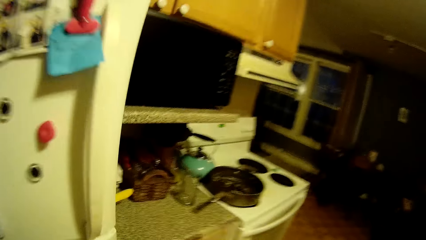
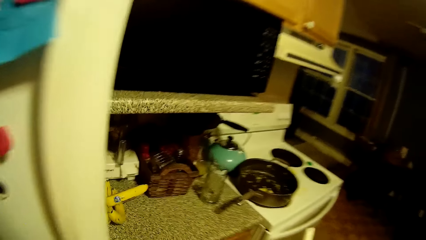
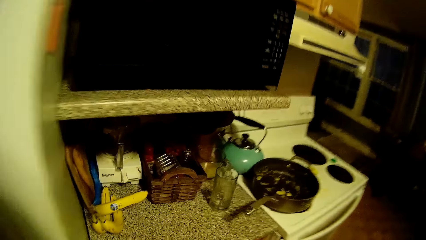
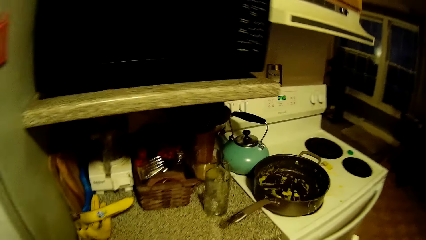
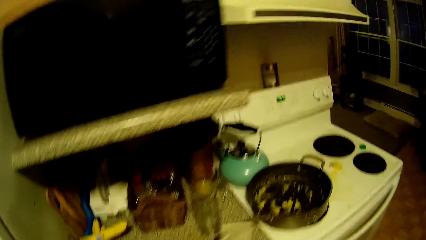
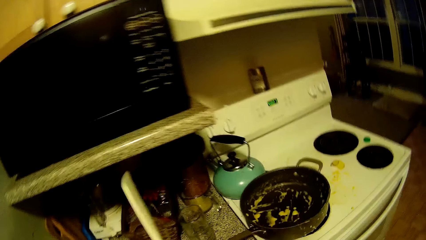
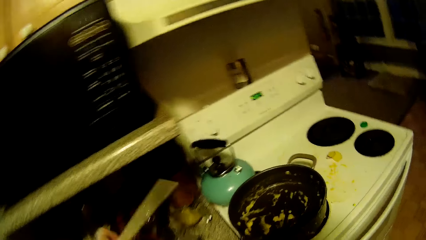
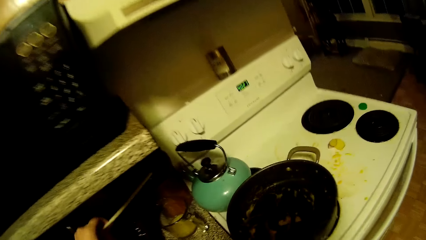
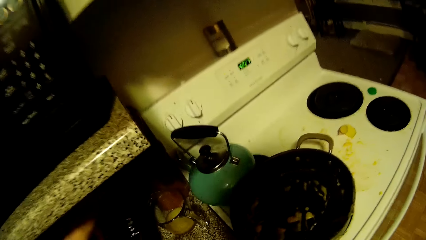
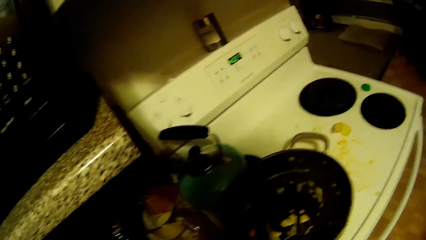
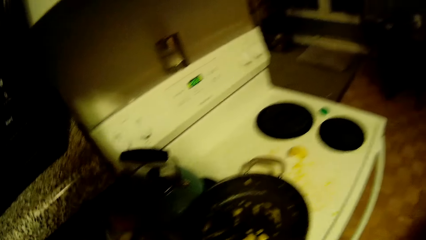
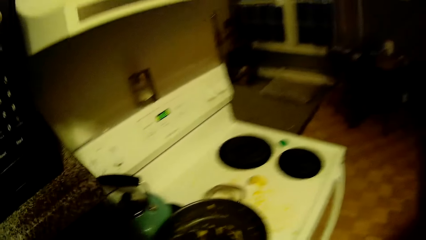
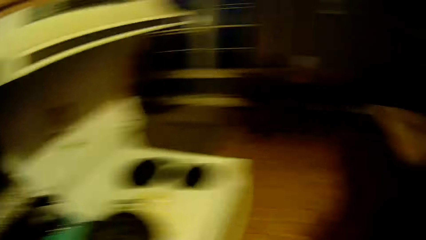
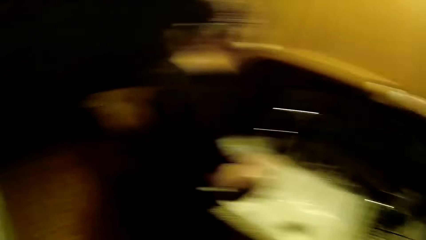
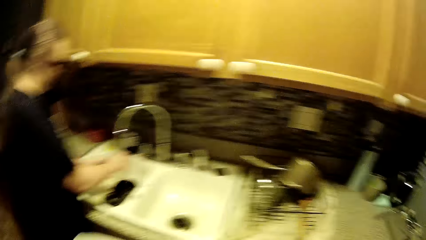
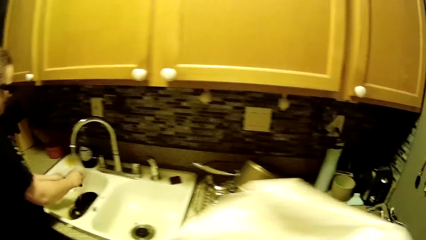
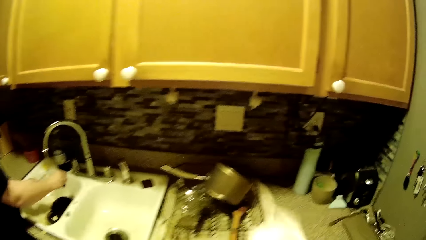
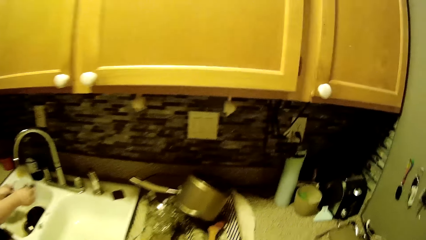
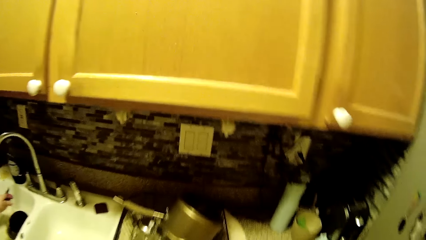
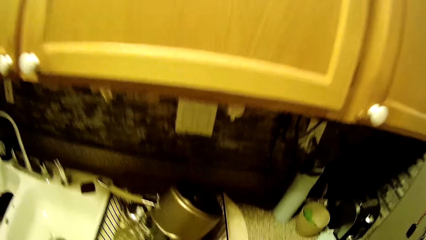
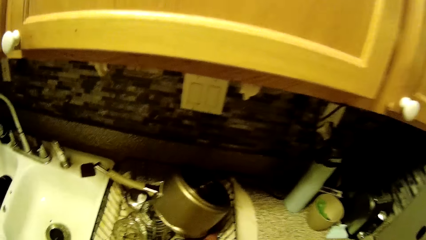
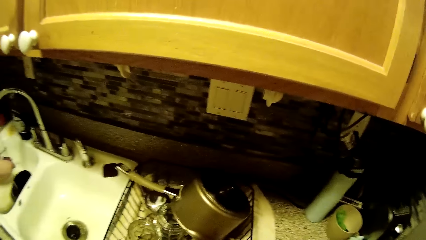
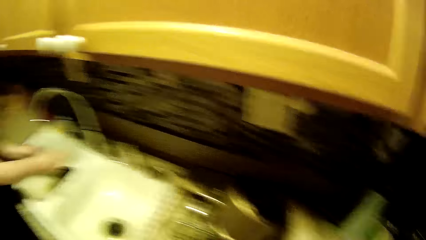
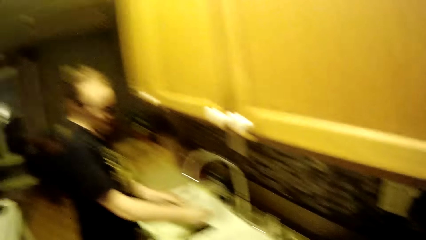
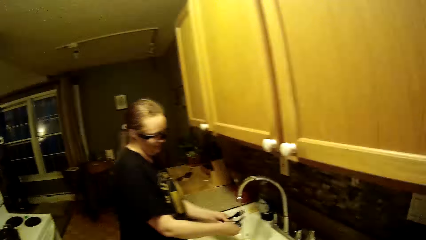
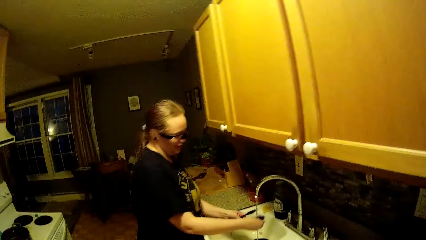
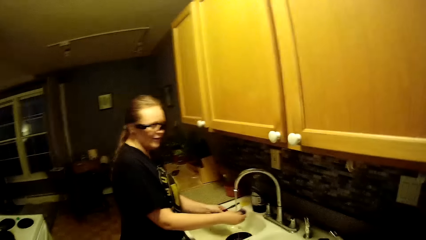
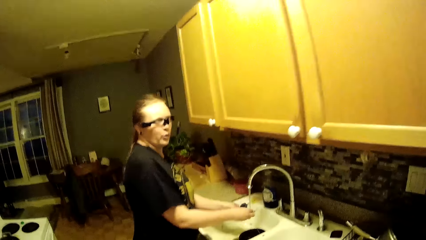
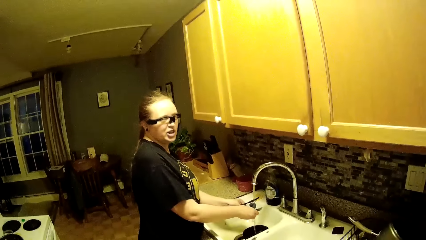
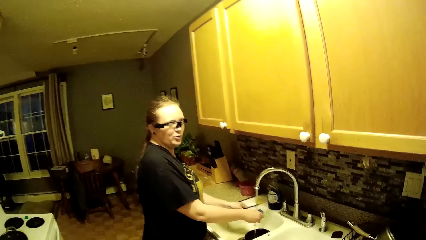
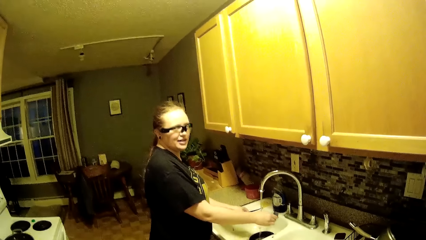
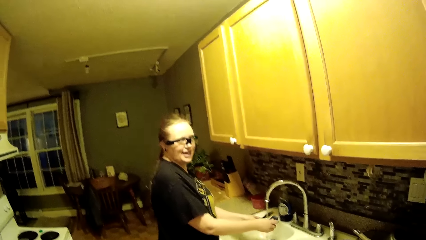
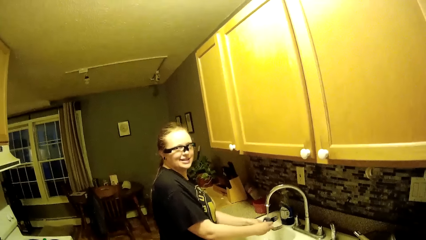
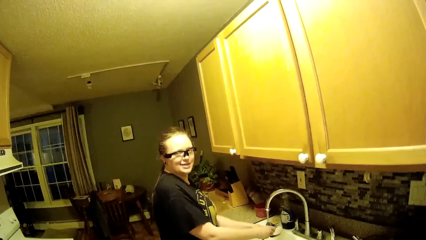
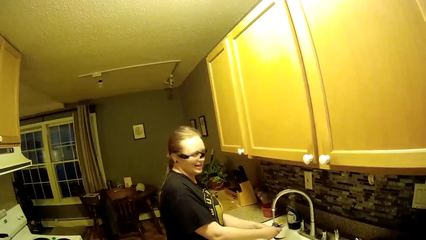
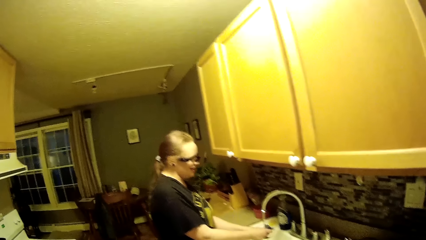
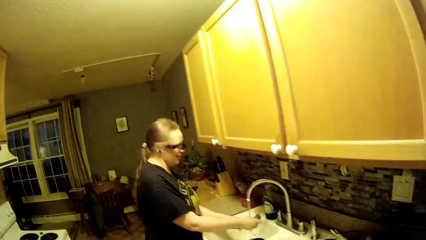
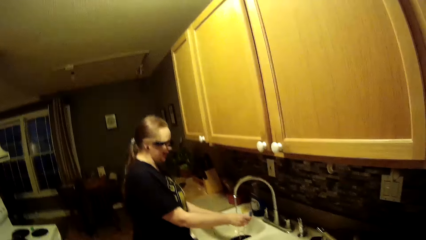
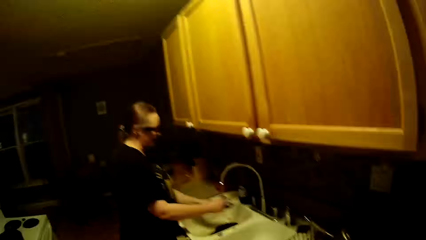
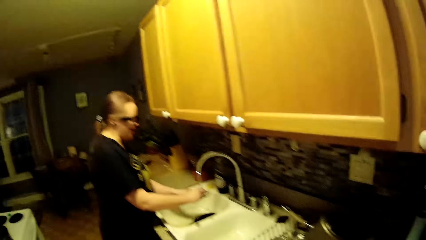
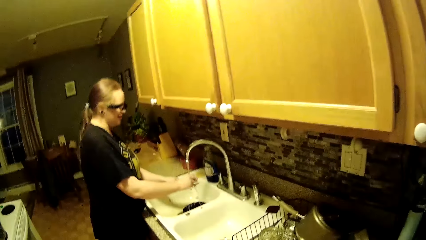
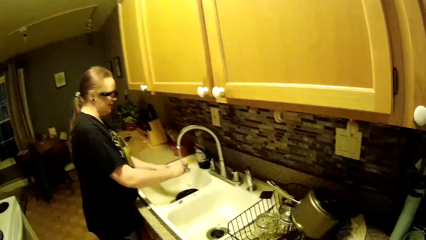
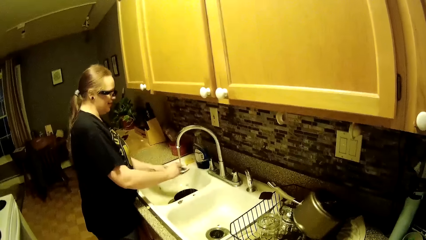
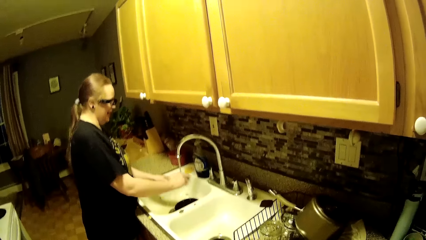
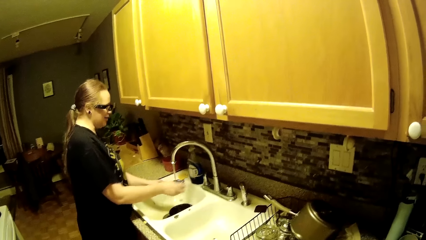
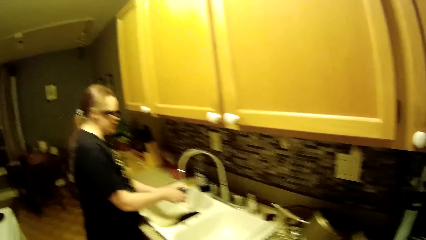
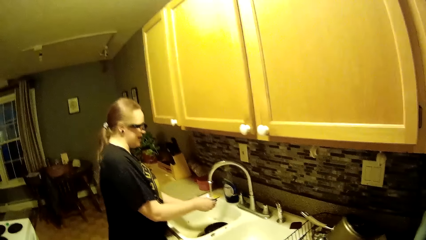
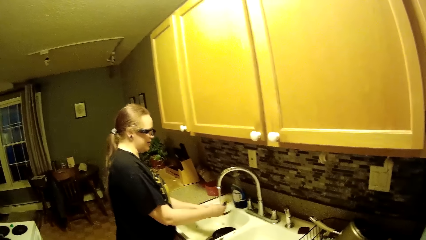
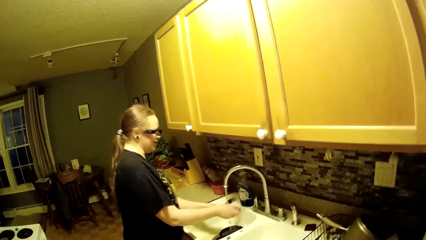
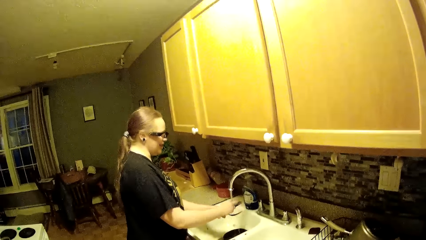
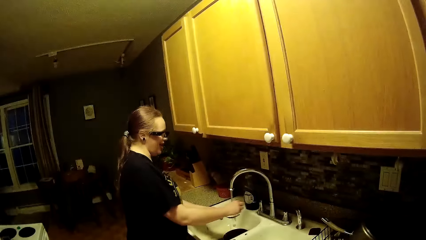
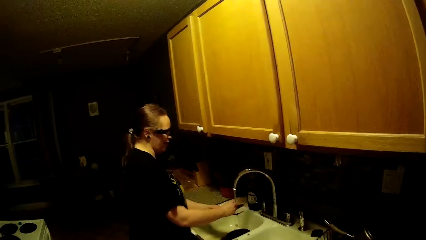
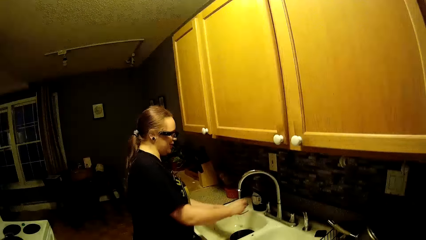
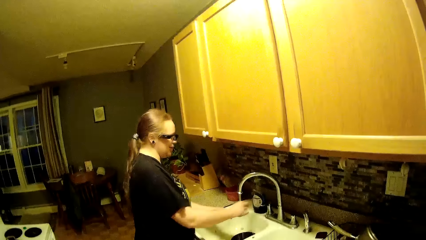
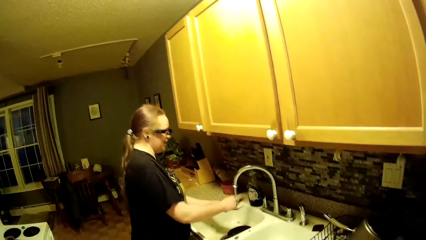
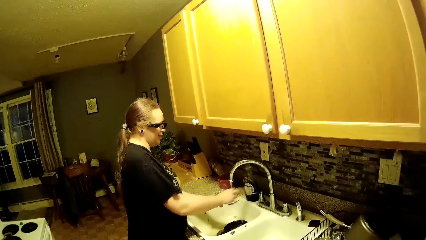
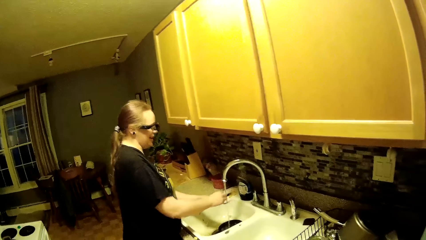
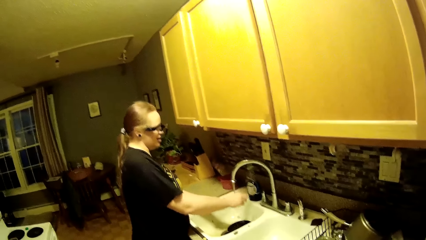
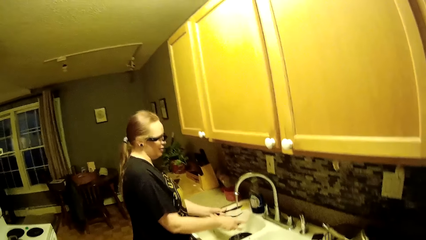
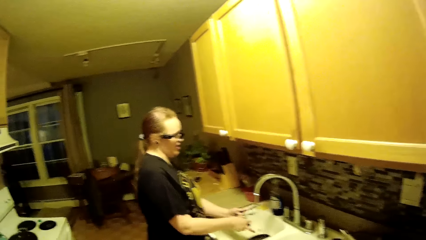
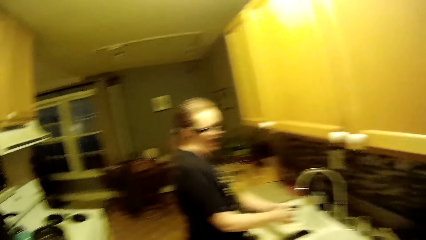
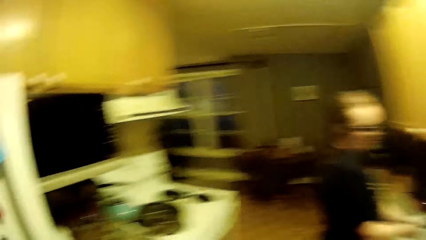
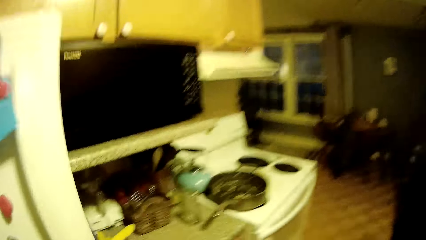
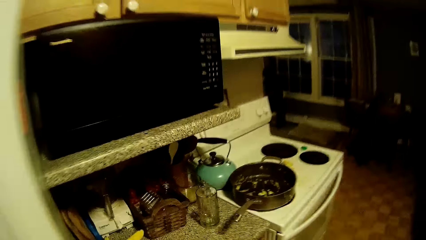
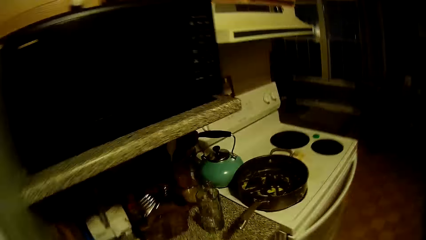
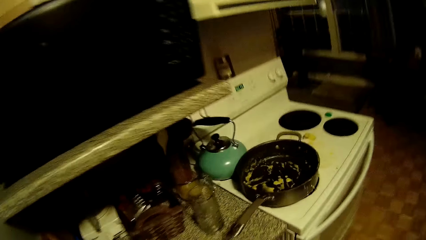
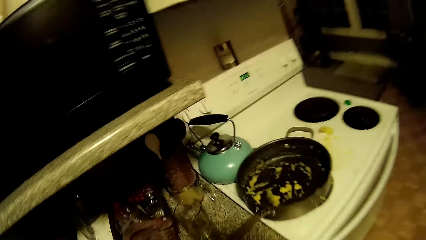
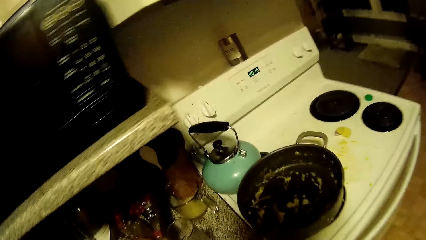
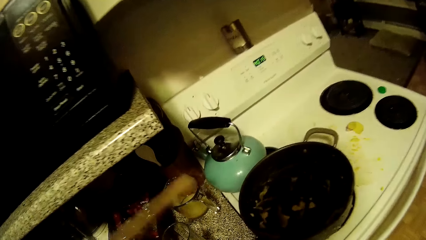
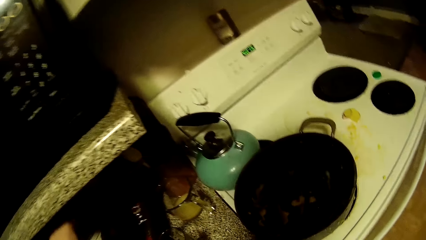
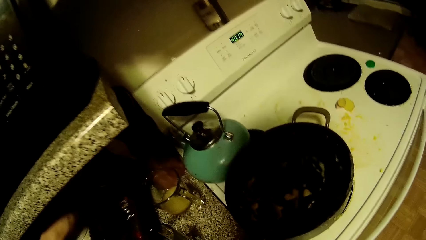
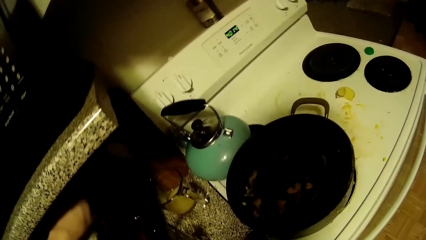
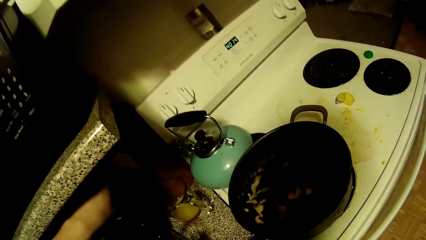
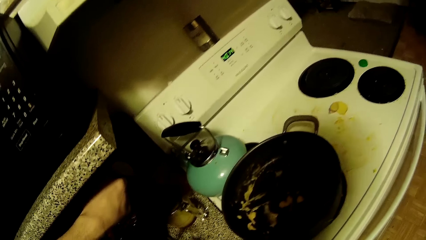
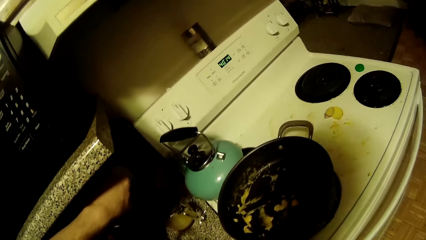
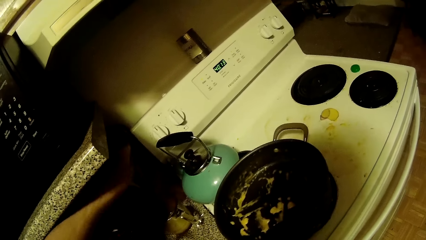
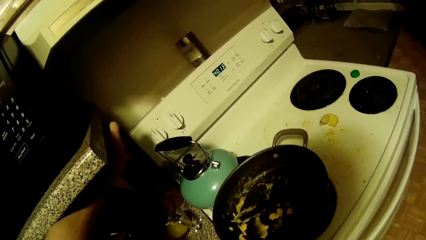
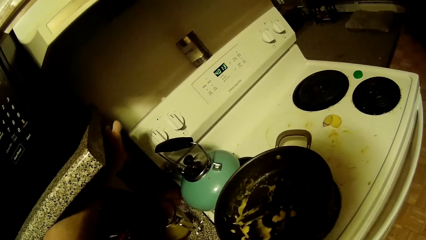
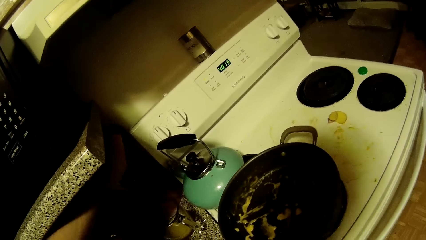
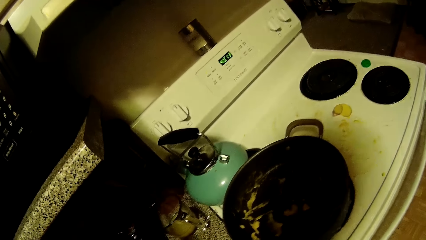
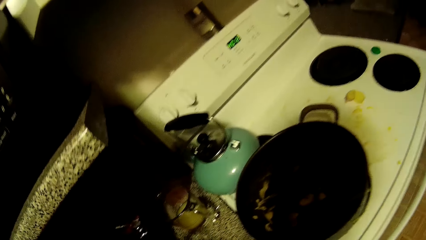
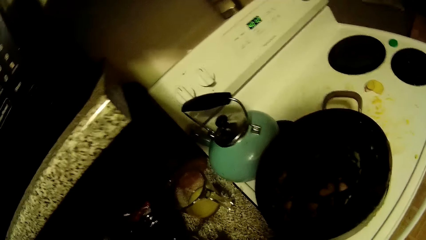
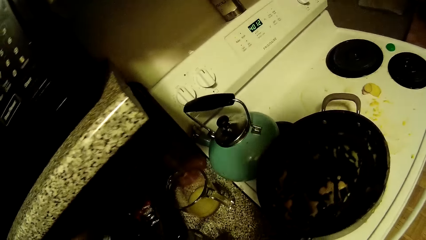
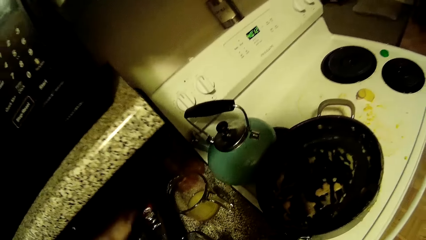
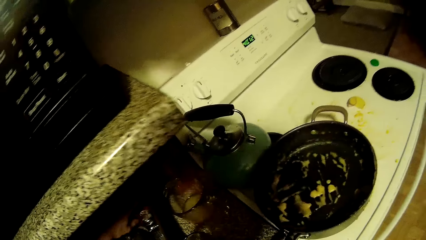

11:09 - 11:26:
The camera wearer puts the wooden spoon on the counter. The woman washes cutlery in the kitchen sink with both hands. The woman talks to the camera wearer. The camera wearer looks aside. He drops the wooden spoon in a small plastic container with his left hand.
